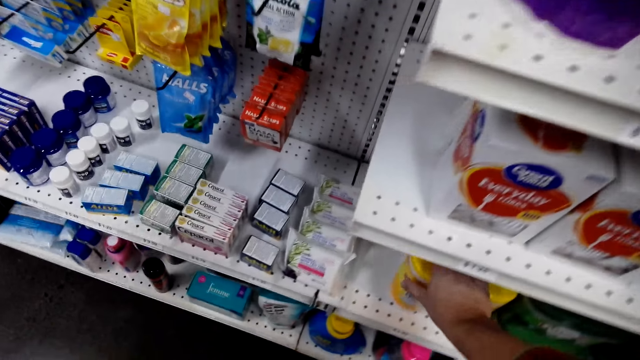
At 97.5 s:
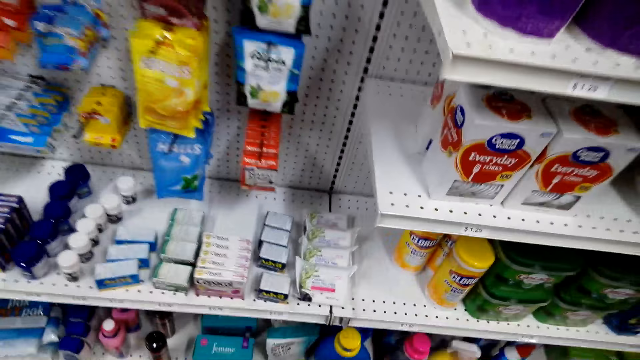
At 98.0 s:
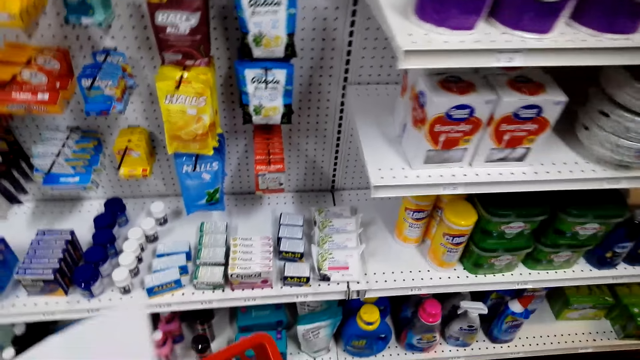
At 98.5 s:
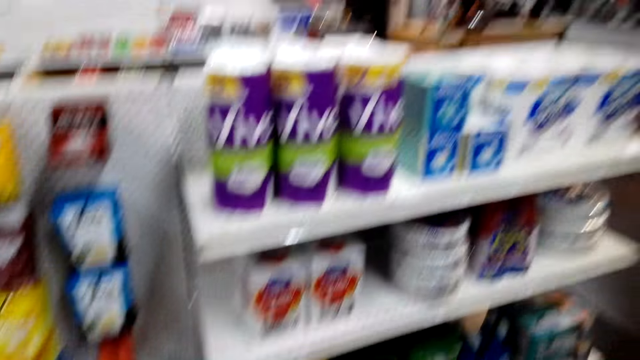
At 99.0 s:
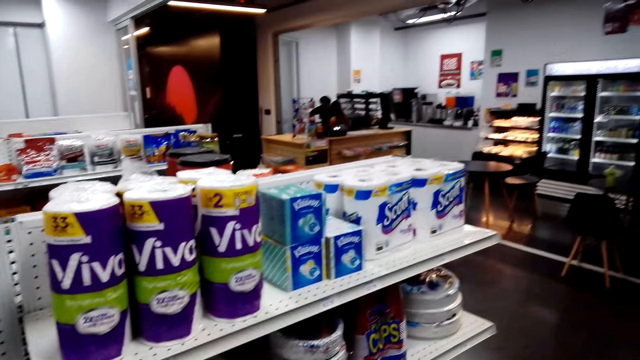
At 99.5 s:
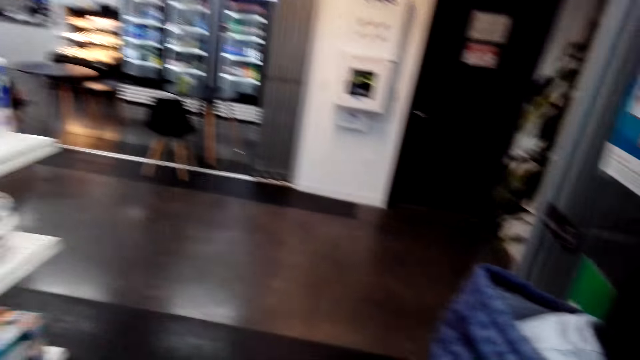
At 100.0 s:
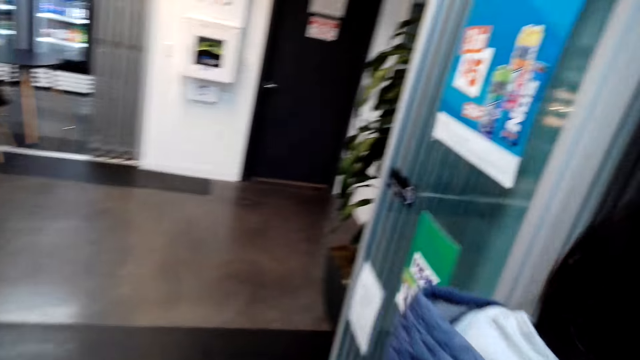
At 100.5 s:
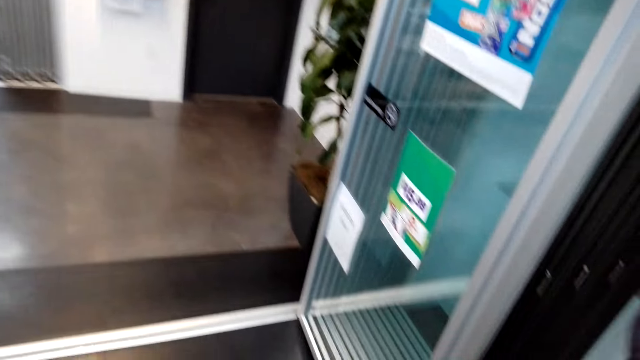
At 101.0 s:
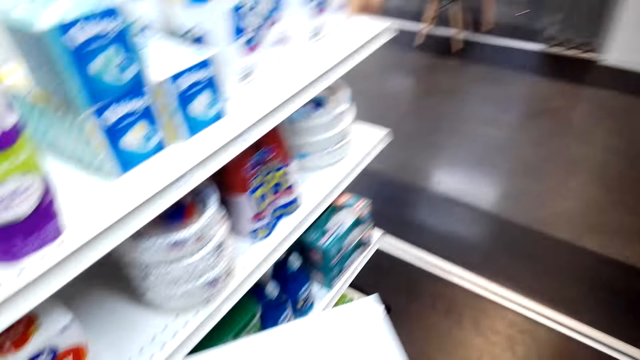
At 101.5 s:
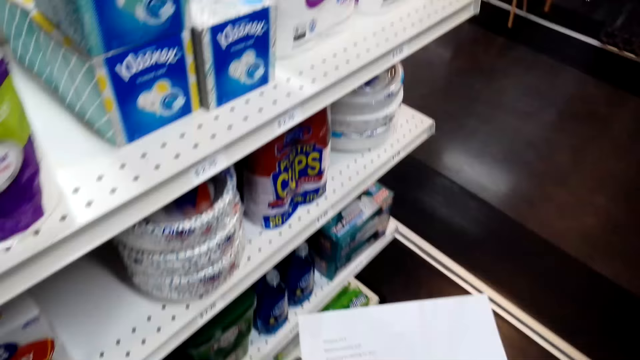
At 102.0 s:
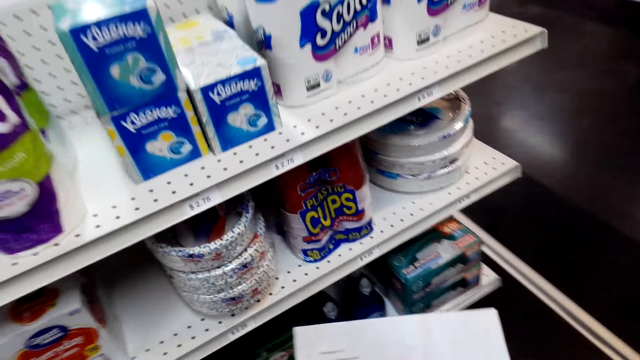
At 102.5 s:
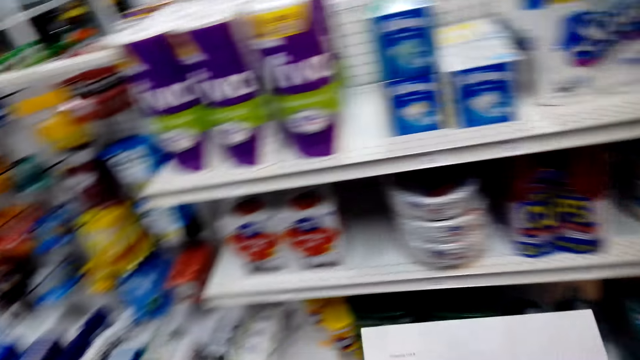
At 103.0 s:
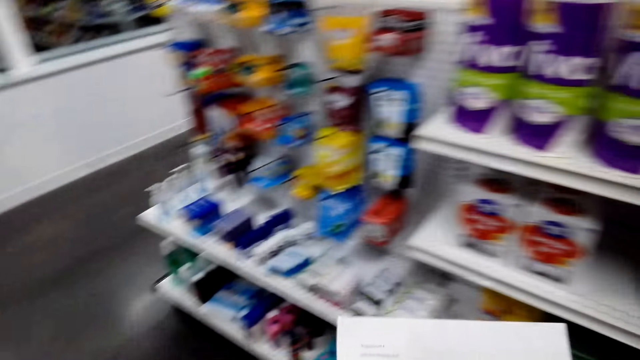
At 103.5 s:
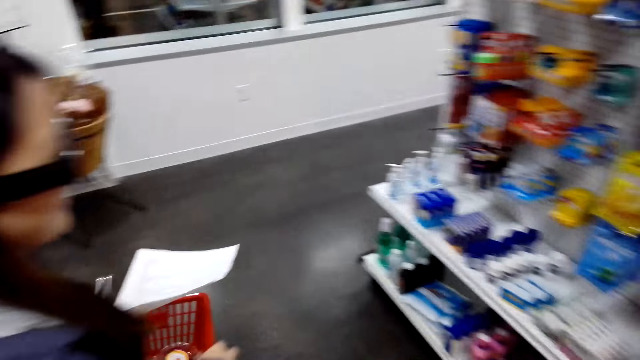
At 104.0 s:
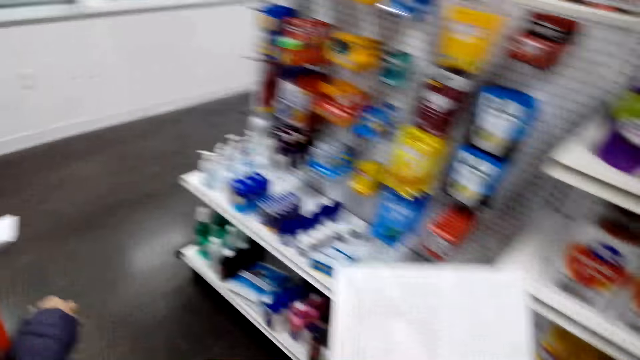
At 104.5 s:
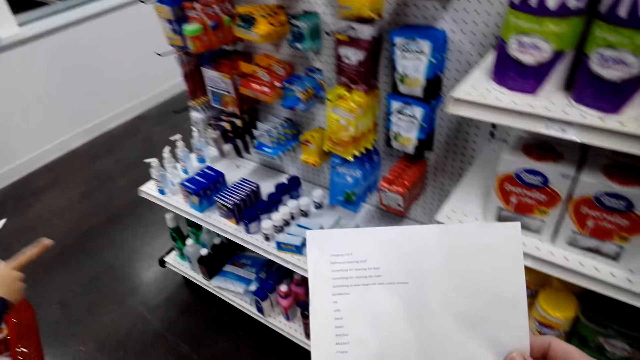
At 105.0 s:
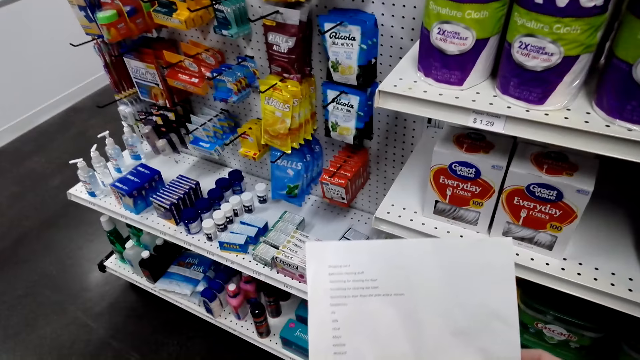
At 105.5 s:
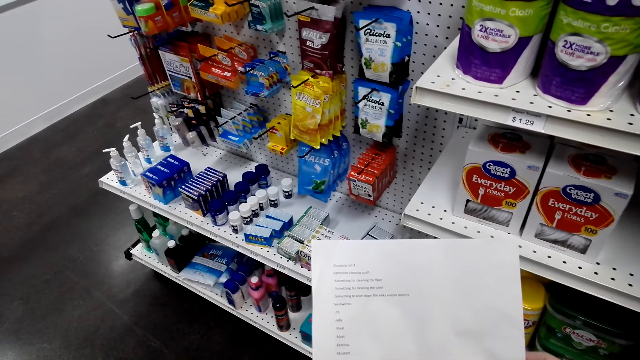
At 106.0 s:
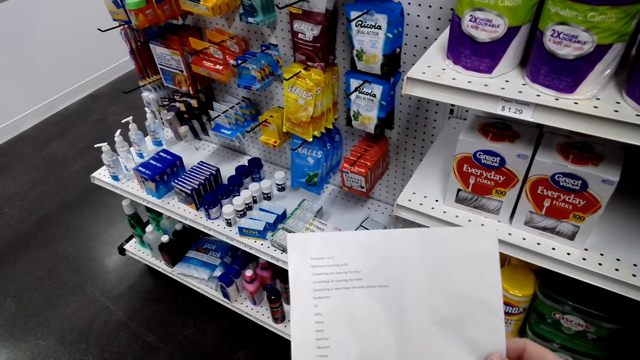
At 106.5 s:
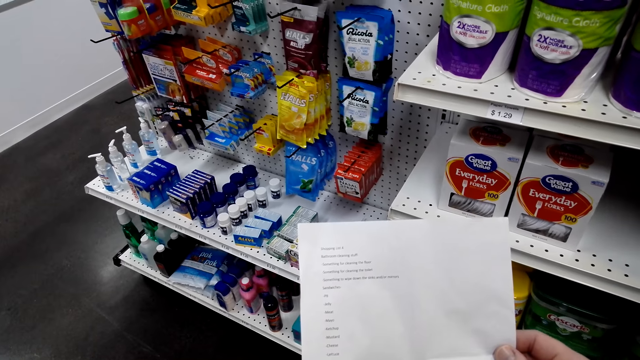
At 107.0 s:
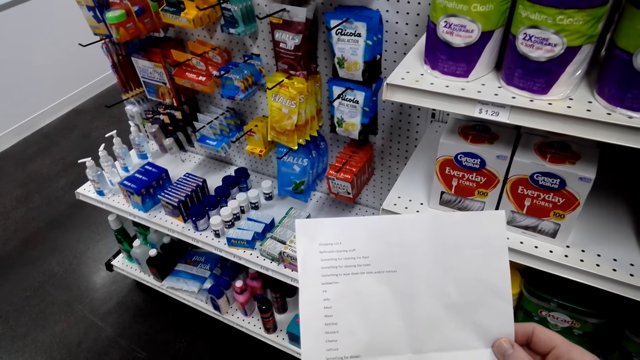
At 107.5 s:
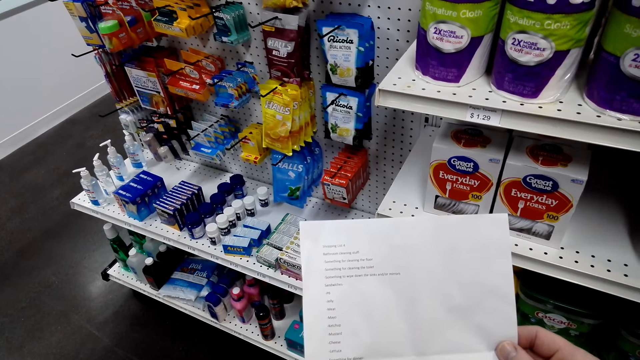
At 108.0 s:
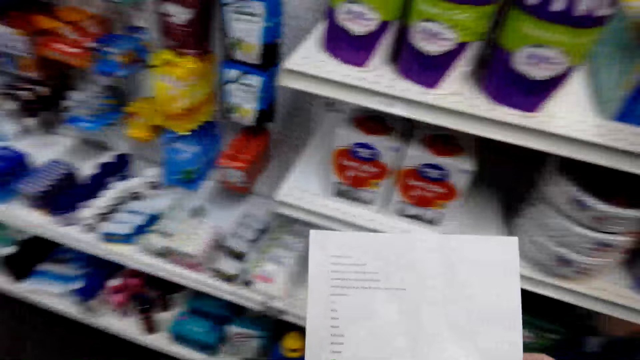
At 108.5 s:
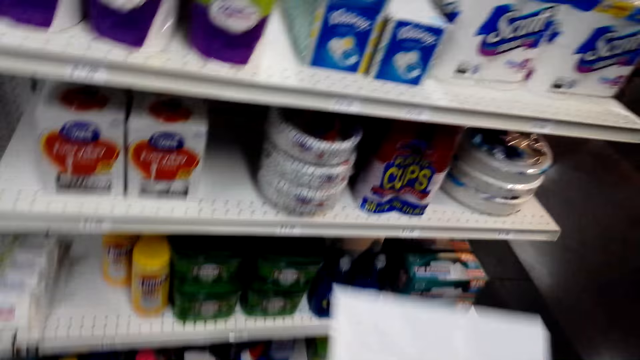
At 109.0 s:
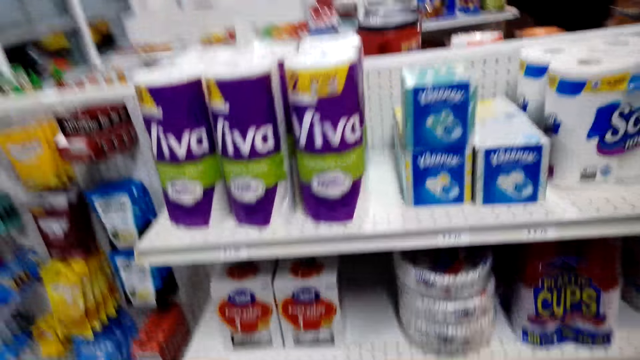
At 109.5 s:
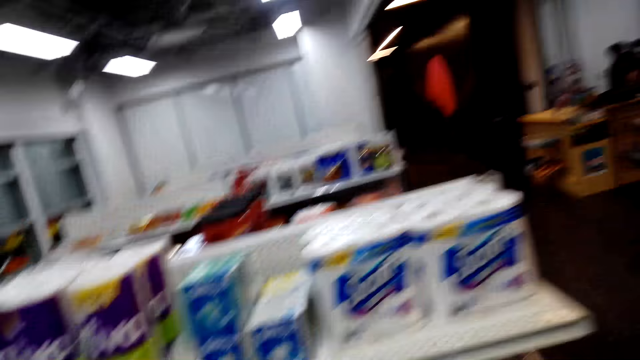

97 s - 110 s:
The camera wearer picks up a container from the shelf. They check the shop shelves. A woman walks inside the shop past the camera wearer. The camera wearer looks around. They converse with the woman. They check the shopping list. They converse with the woman. They check the shopping list.

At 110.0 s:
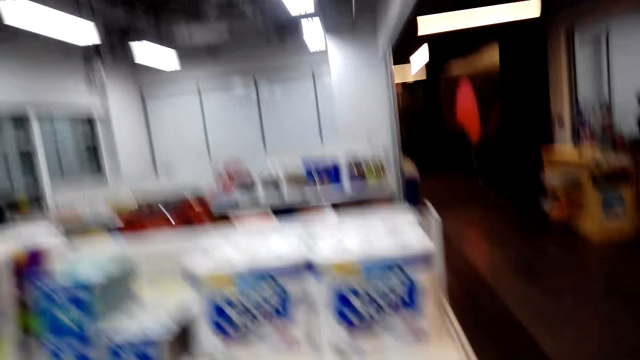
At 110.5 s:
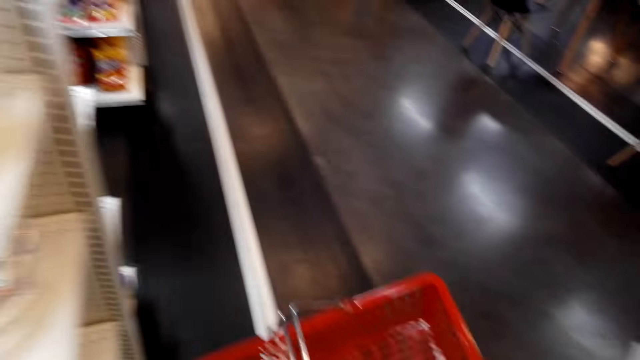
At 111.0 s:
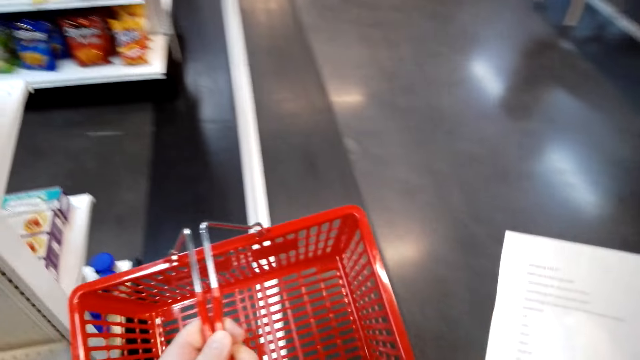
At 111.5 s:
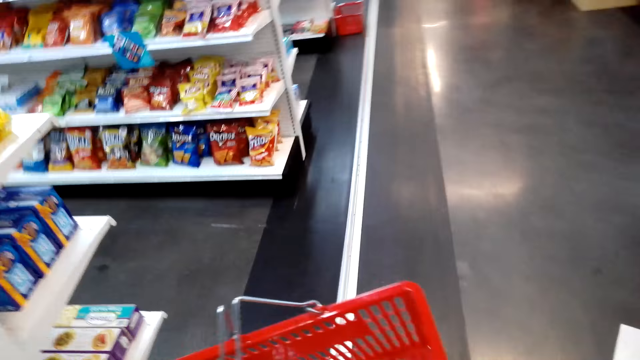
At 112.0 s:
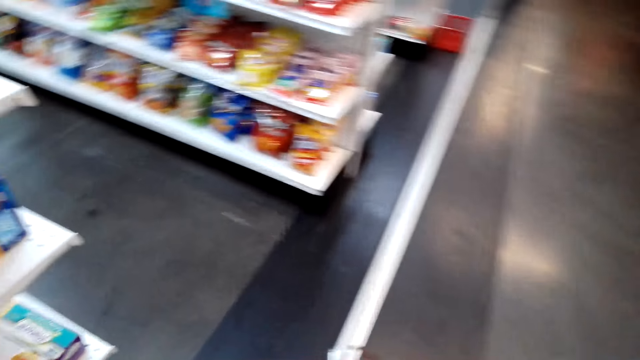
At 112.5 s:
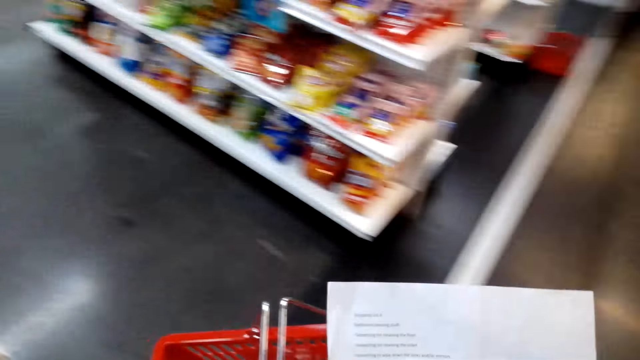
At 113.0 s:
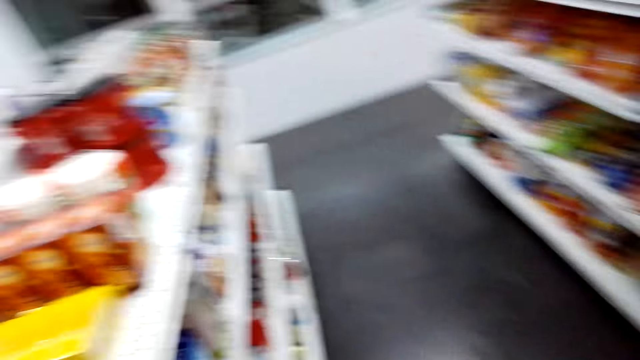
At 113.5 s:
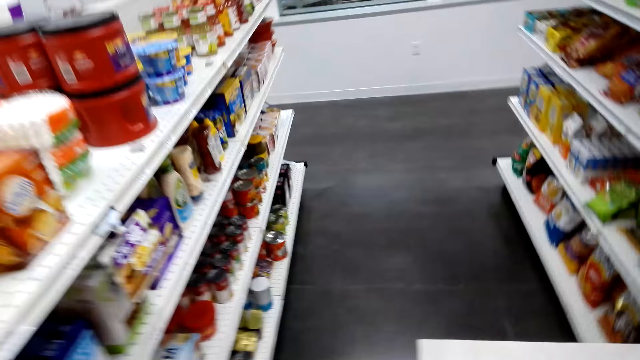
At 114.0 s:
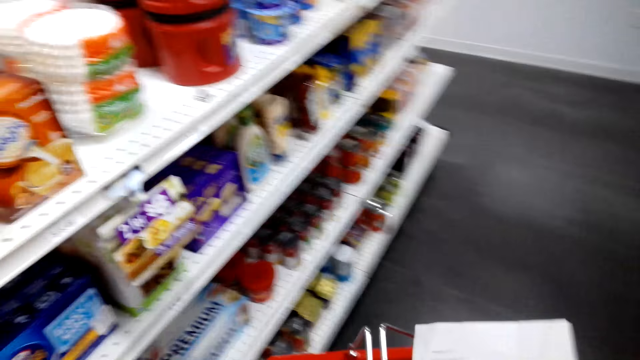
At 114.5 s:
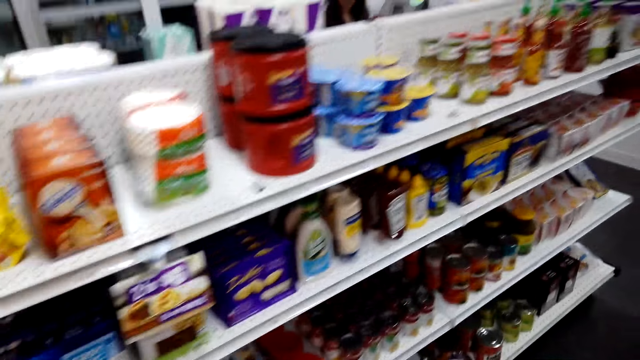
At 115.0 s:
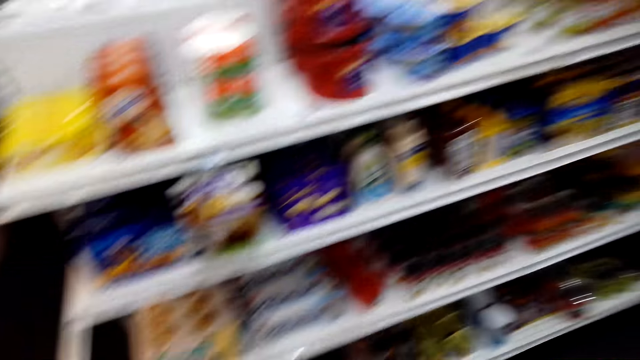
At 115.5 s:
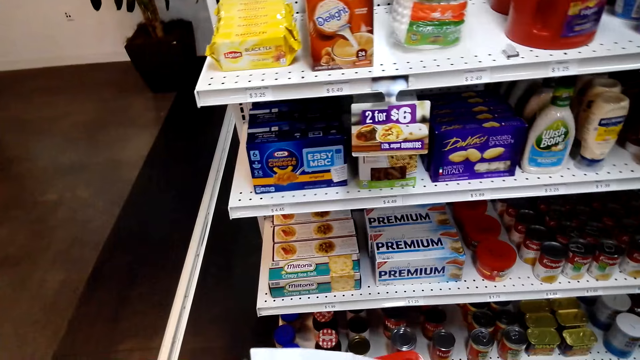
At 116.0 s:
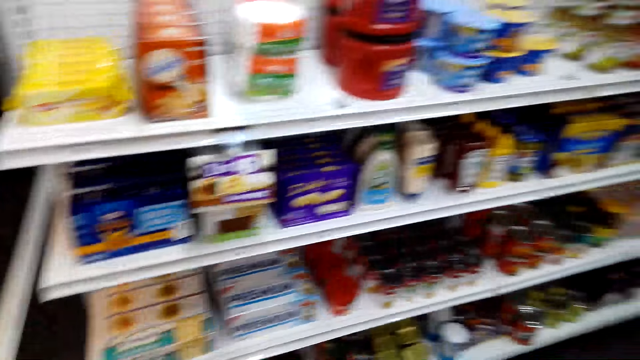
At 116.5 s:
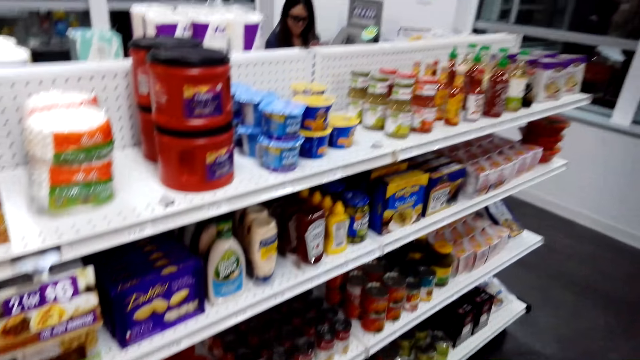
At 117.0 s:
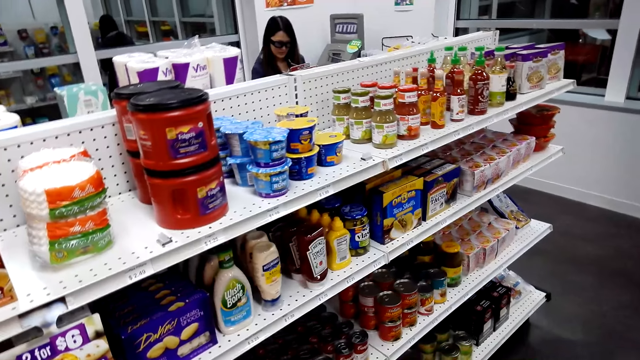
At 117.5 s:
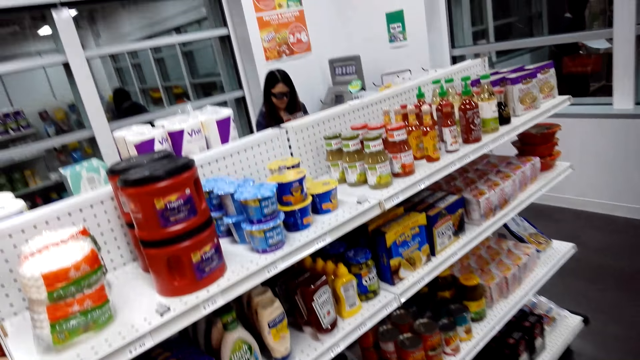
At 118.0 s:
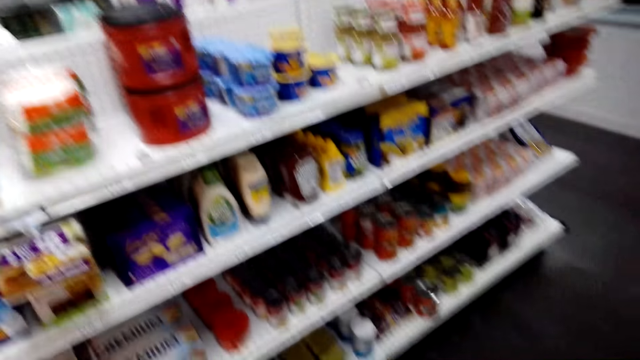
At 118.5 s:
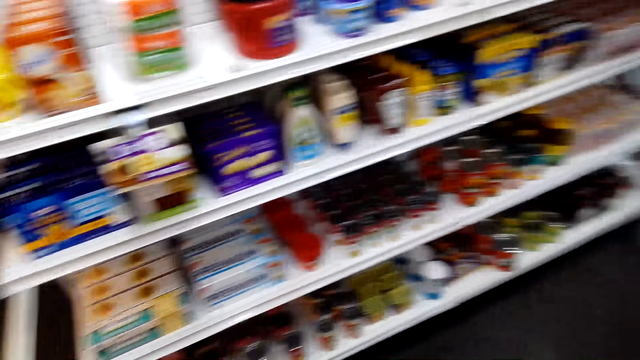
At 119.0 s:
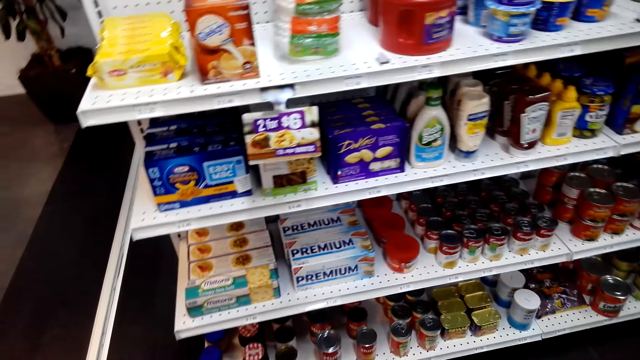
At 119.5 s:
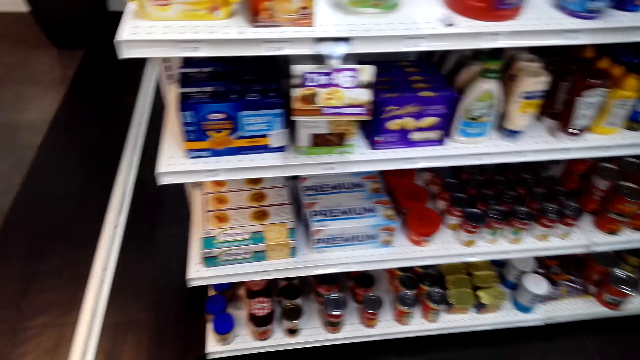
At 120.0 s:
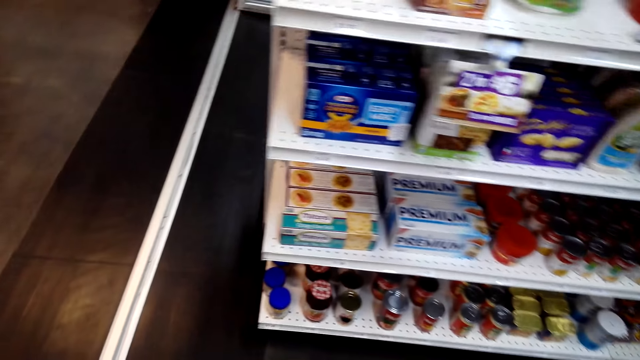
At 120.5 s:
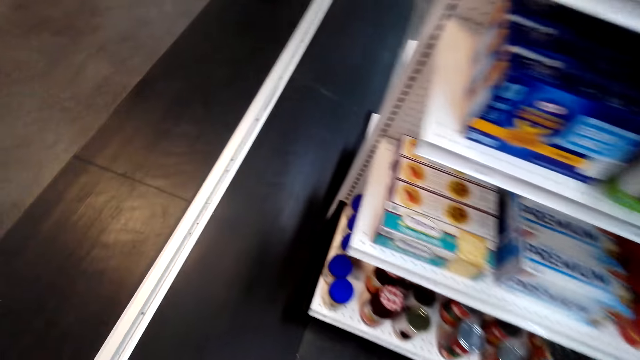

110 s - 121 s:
The camera wearer walks across the store. They check the shop shelves. A woman checks the shop shelves. The camera wearer looks around. They check the shop shelves.
